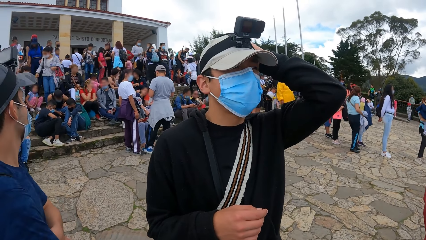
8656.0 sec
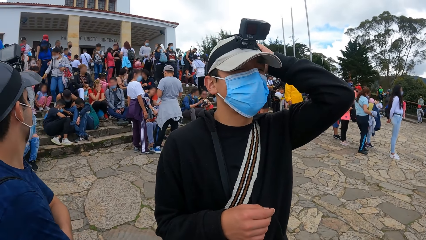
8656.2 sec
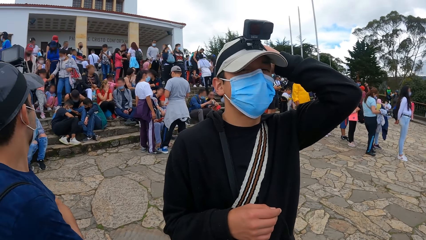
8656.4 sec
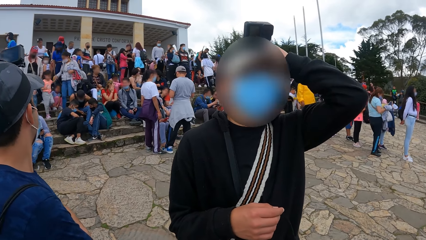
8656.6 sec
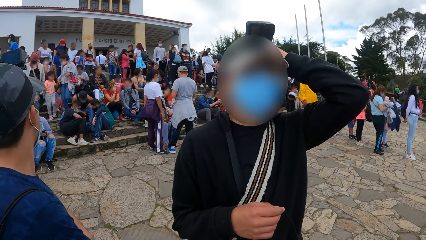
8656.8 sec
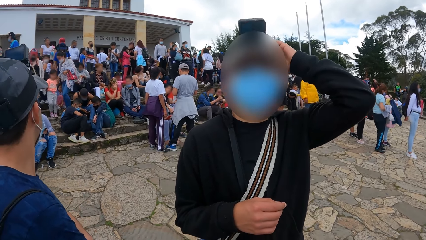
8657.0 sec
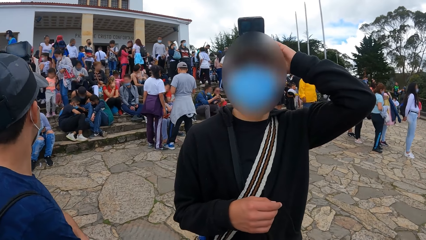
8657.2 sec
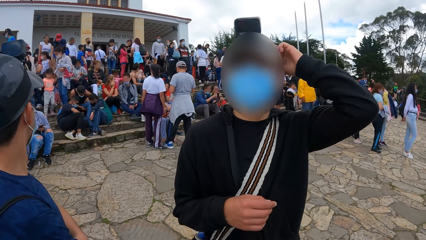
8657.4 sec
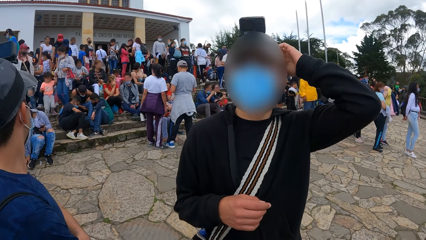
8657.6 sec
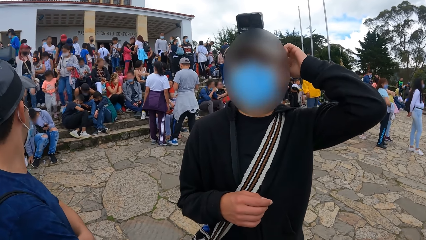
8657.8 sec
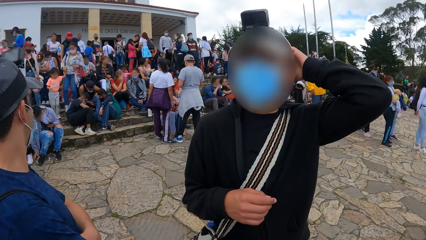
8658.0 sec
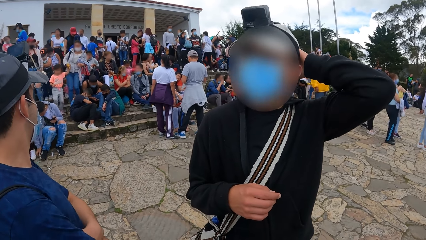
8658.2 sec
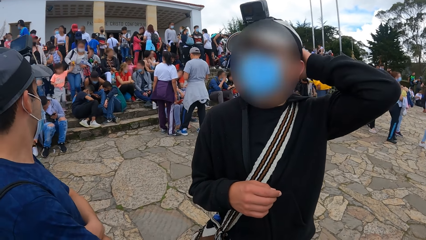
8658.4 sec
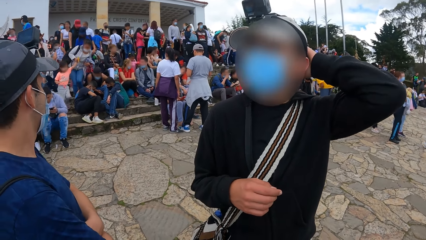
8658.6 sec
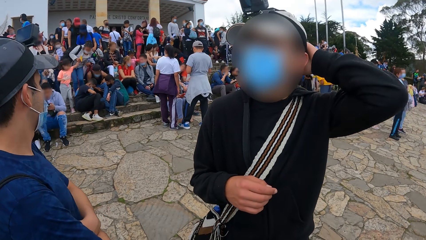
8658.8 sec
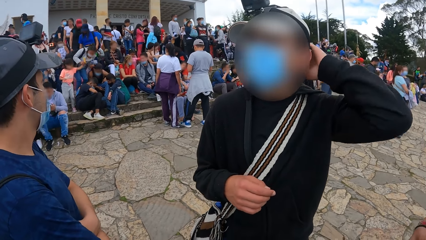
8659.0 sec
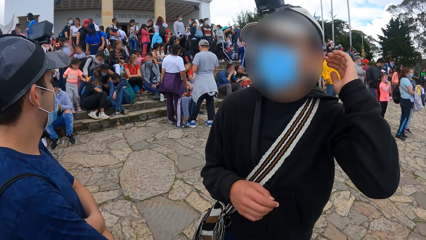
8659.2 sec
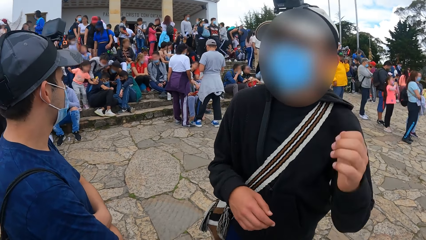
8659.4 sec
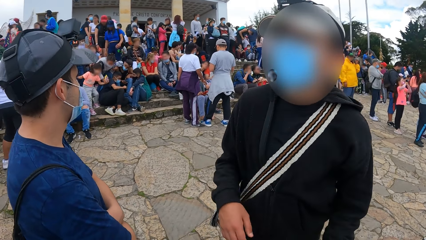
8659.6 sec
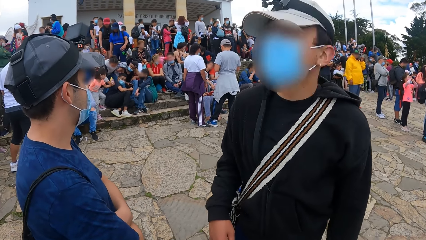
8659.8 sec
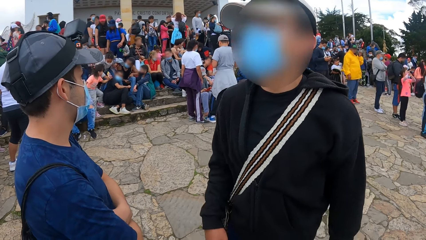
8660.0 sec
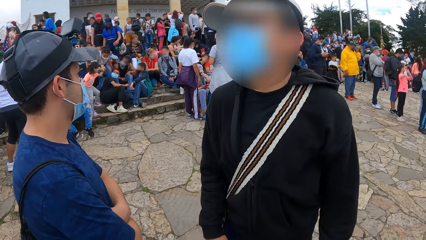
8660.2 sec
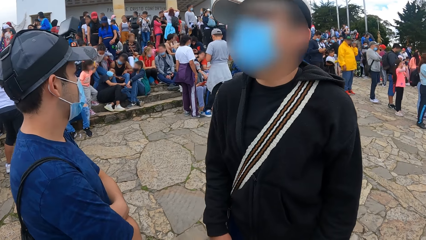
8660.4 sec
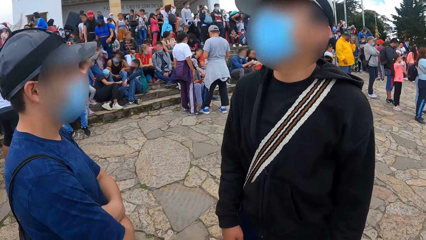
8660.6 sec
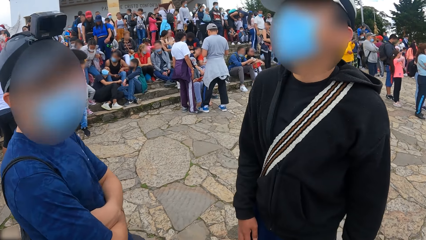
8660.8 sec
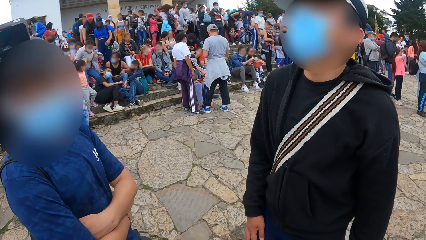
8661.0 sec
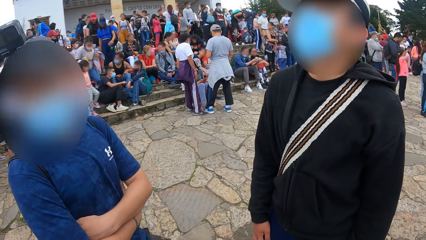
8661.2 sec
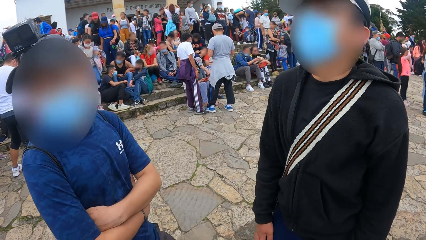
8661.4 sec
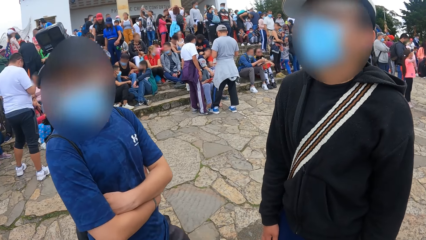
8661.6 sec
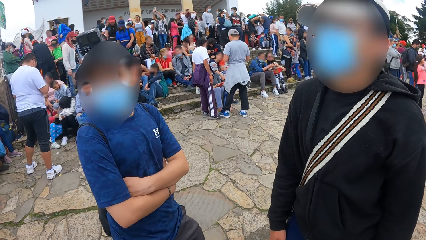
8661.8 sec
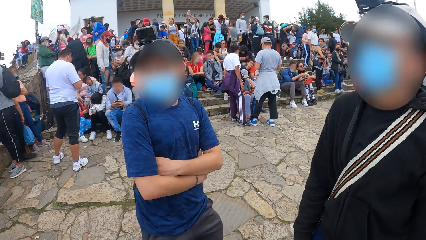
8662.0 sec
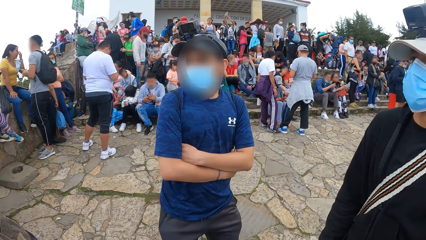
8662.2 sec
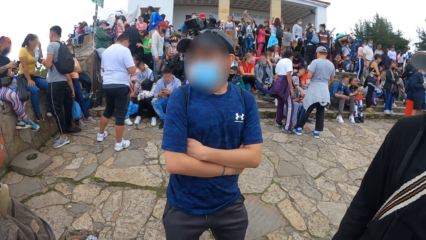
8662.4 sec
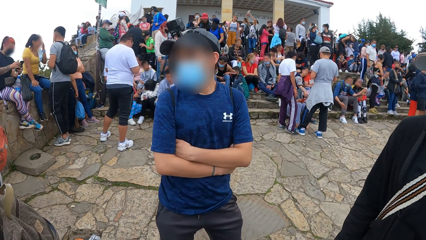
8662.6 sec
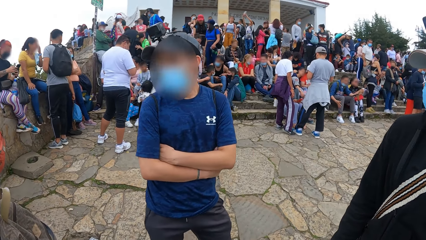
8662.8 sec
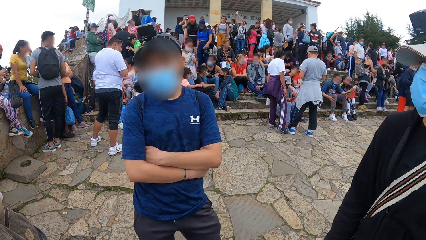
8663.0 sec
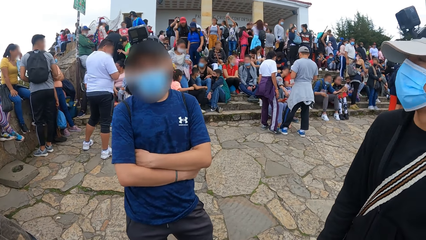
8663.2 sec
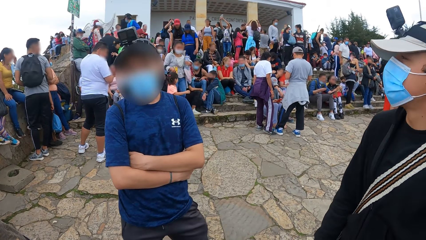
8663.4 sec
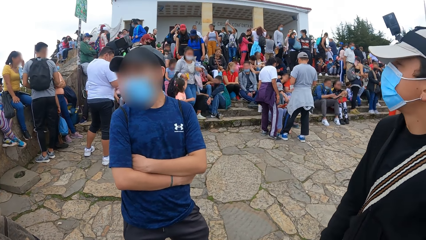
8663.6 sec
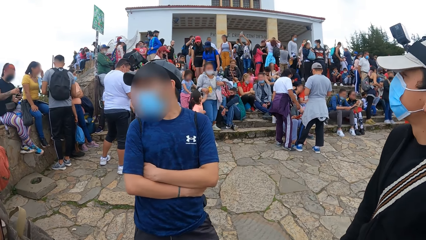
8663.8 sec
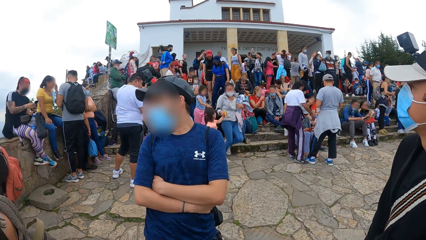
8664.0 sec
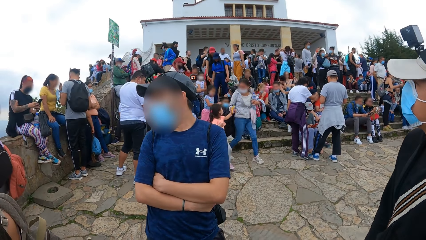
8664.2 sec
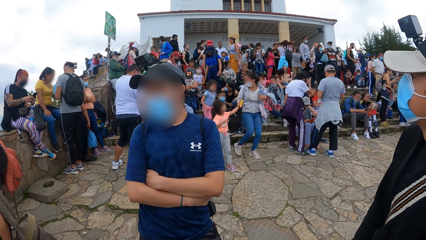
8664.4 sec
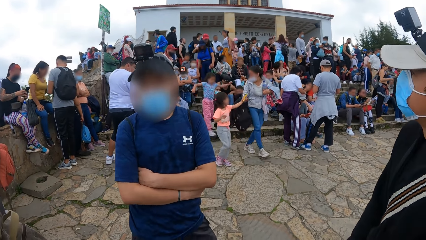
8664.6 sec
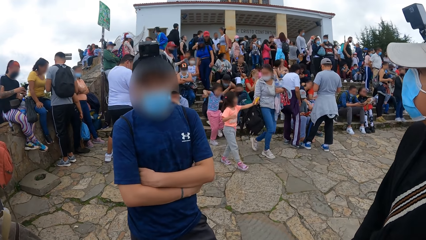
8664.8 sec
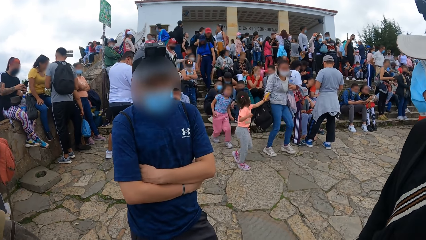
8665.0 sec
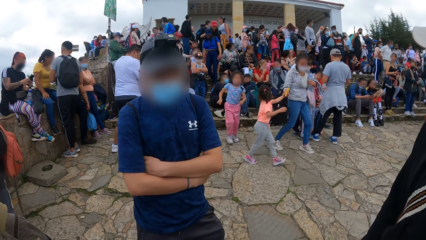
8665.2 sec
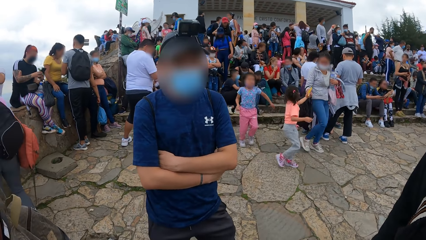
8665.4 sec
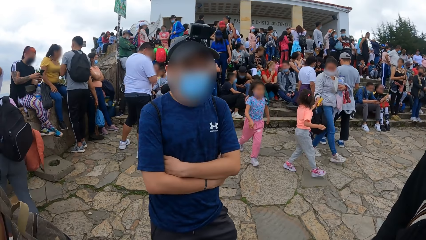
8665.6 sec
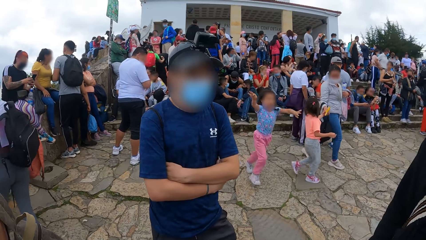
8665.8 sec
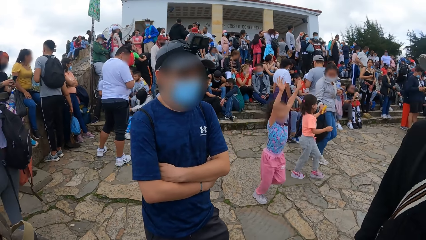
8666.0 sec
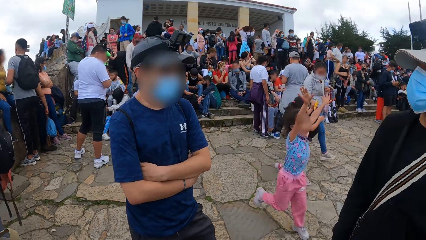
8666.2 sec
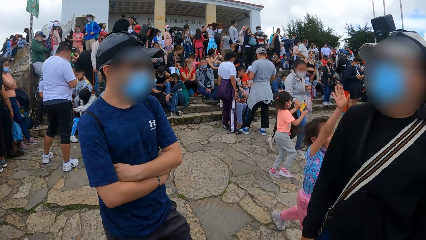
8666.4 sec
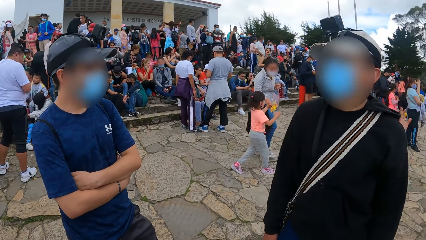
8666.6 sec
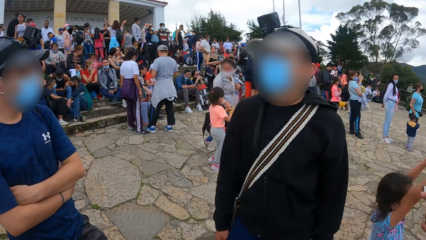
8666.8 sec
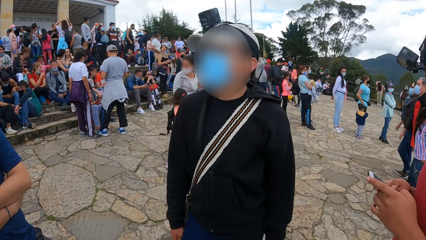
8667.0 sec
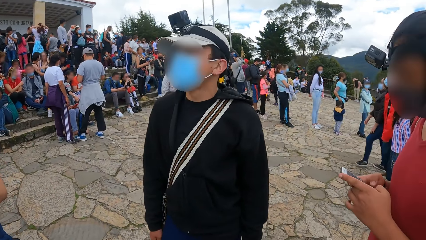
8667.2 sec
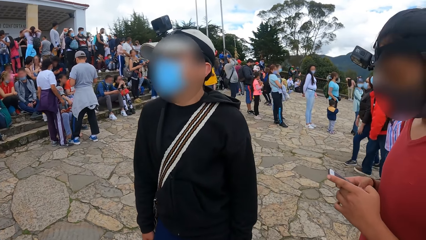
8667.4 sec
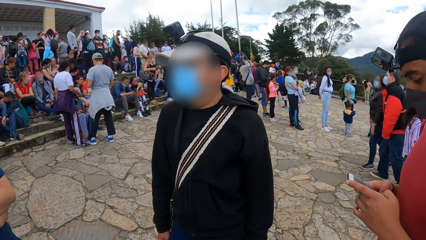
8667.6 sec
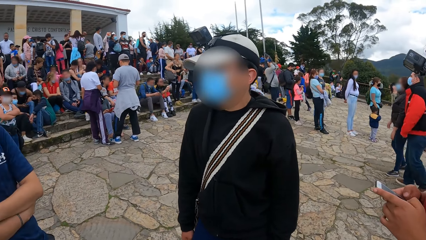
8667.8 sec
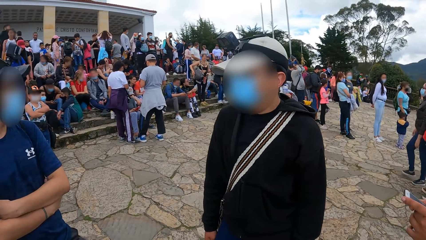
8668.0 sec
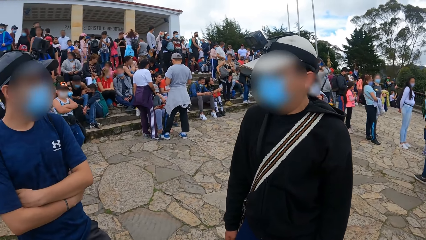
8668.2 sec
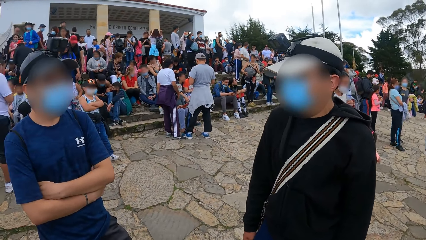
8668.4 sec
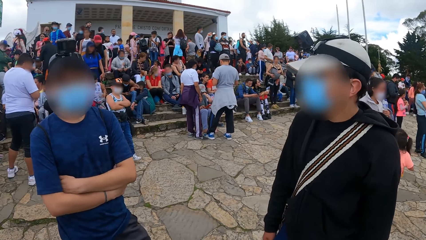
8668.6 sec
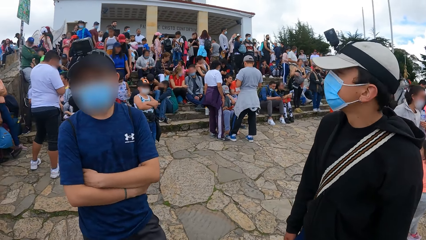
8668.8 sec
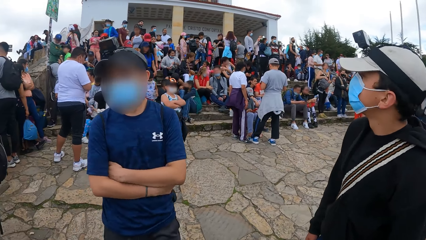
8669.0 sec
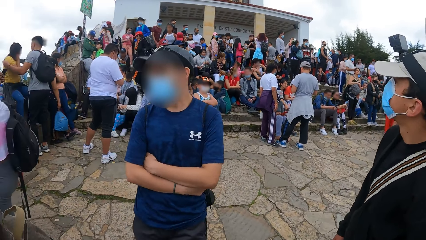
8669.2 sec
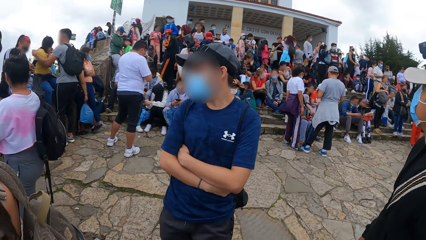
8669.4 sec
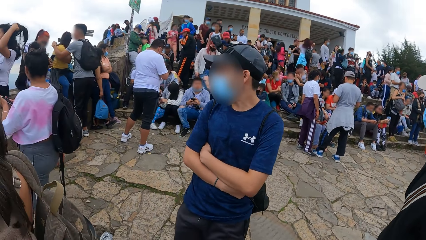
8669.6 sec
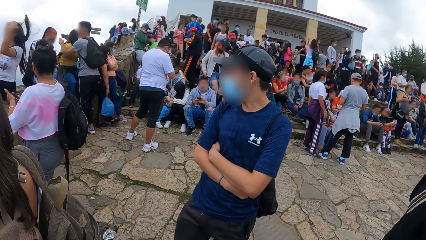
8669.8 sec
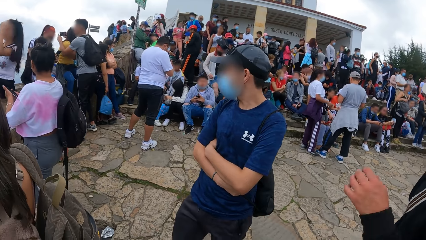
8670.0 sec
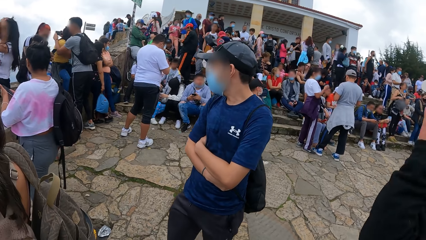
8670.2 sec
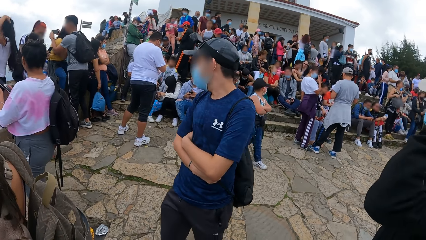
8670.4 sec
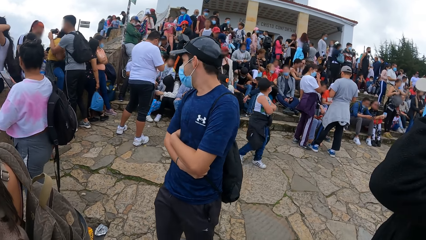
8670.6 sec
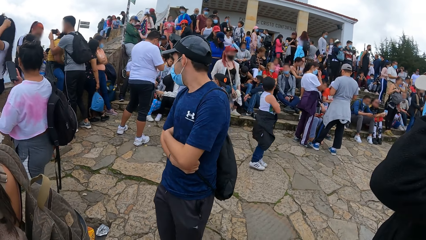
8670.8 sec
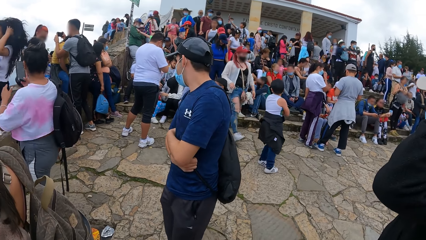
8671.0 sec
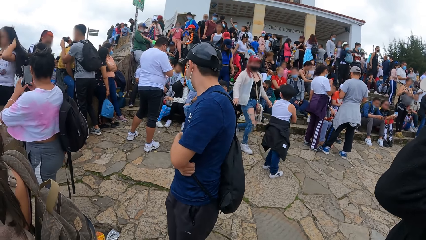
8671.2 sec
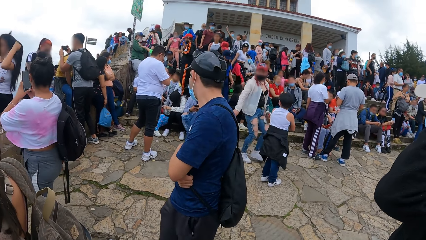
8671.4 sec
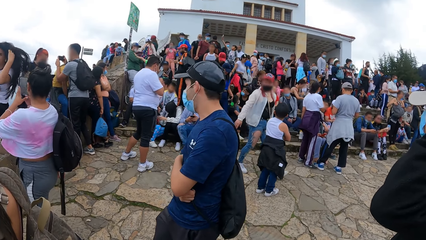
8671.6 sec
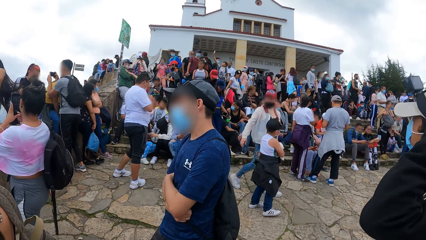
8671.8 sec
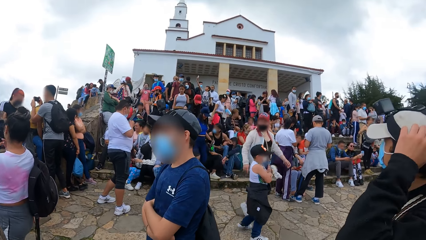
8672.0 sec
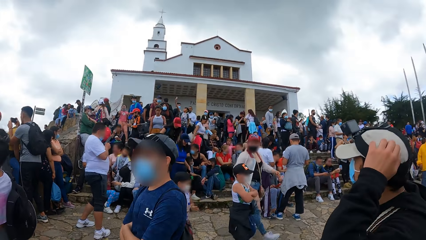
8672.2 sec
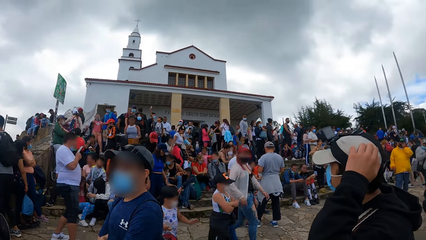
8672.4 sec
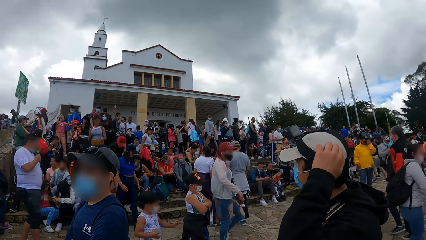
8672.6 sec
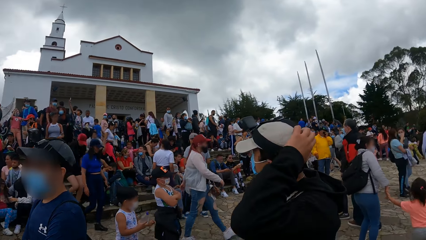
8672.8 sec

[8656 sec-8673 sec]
A man scratches the head. The camera wearer looks around.
